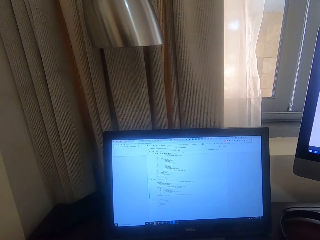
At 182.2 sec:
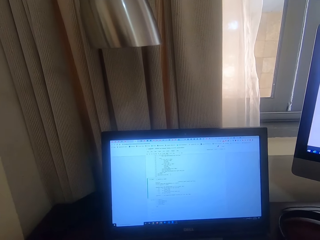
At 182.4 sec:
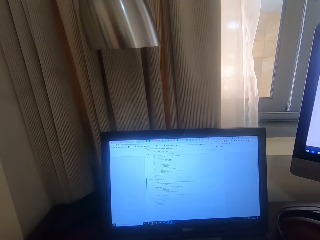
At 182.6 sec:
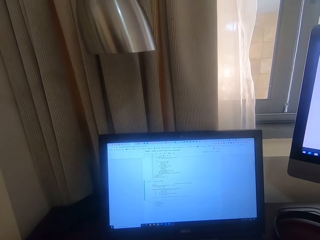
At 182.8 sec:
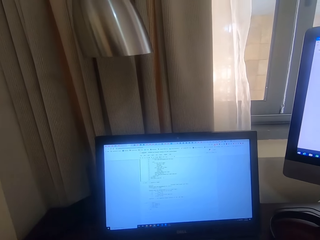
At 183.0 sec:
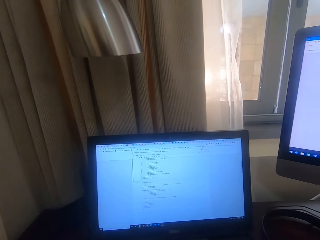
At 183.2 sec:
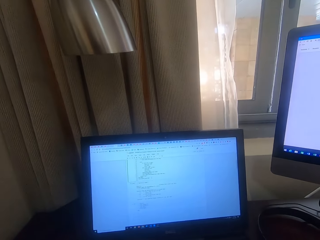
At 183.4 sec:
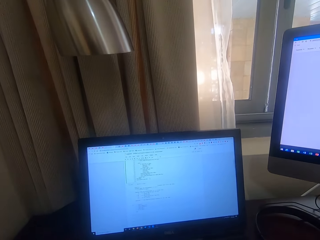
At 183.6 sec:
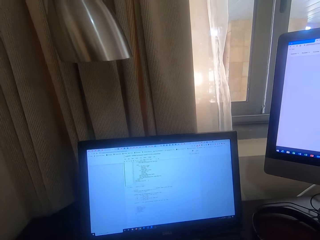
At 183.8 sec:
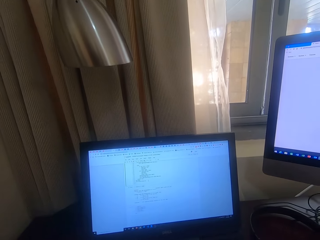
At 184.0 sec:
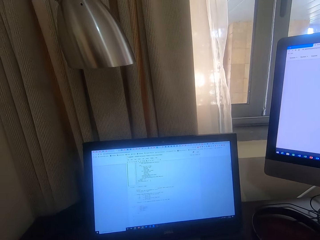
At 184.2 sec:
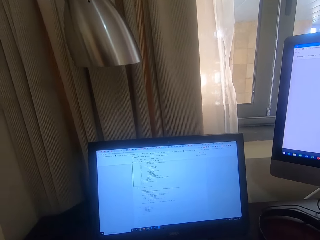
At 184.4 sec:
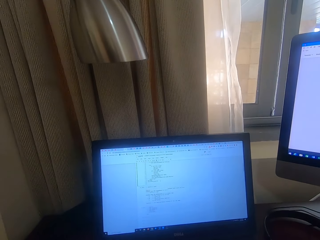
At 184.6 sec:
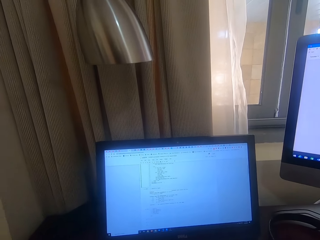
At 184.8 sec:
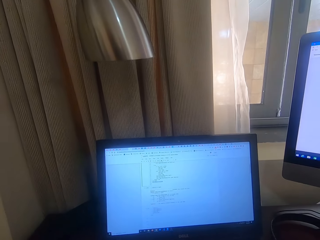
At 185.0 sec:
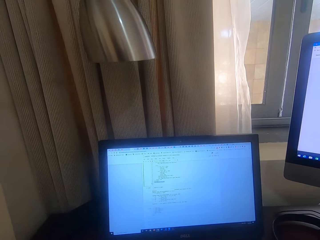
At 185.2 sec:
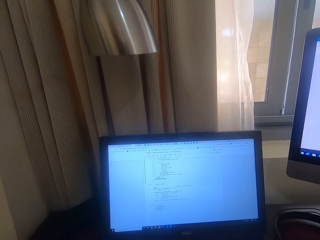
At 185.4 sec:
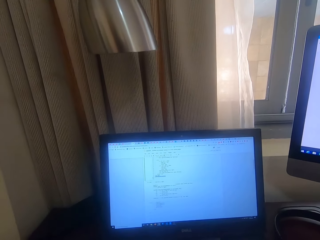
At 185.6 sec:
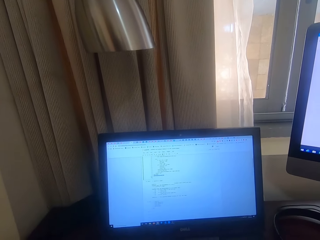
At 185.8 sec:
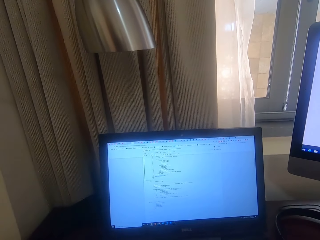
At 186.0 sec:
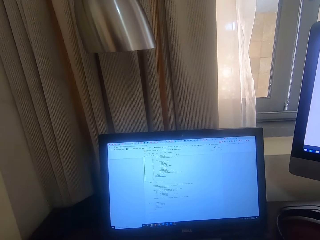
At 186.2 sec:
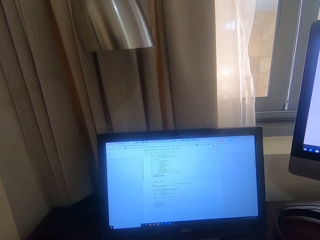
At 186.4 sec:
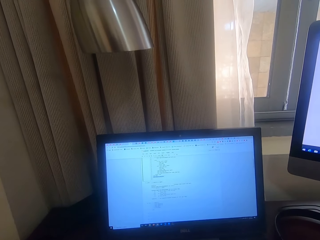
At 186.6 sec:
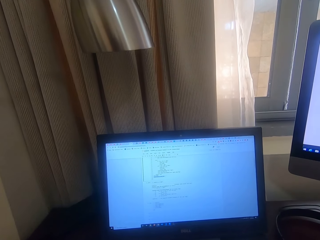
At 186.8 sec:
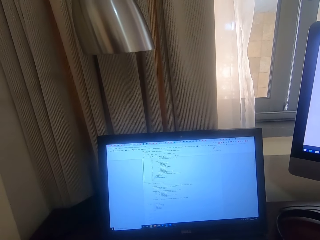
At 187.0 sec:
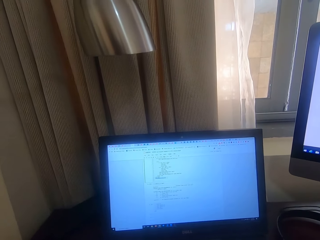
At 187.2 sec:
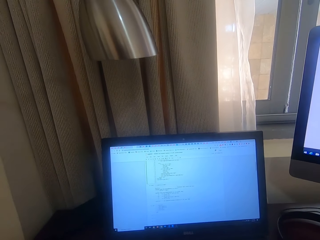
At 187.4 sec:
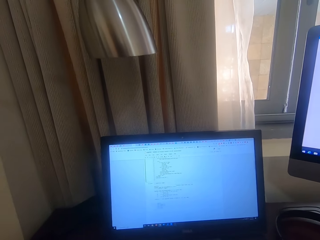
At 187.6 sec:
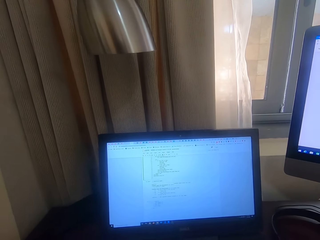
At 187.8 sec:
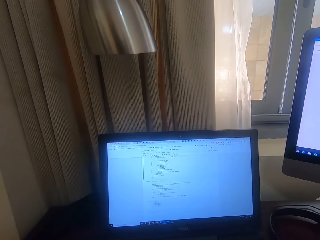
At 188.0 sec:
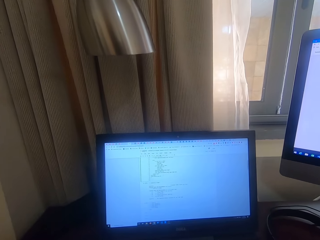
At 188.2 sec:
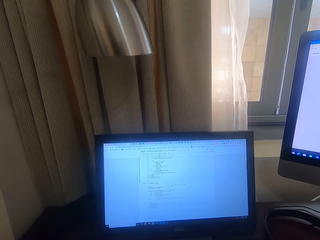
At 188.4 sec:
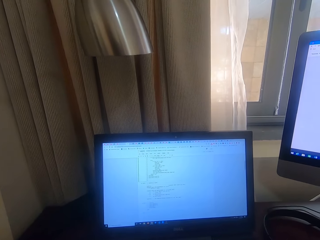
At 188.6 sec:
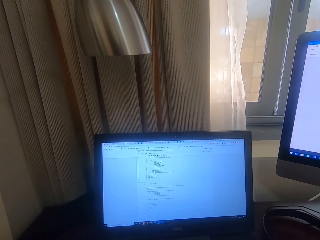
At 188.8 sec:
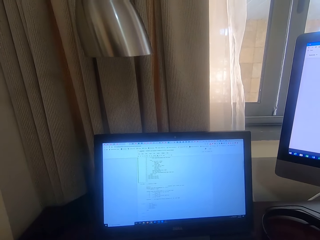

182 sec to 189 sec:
The camera wearer scrolls on the laptop.

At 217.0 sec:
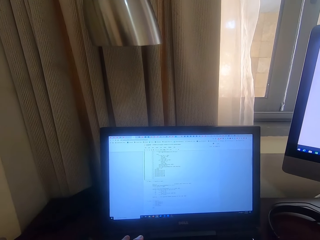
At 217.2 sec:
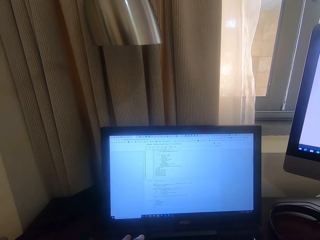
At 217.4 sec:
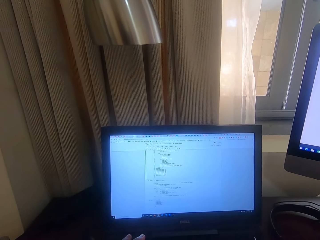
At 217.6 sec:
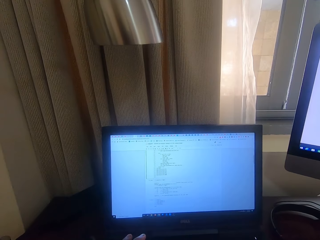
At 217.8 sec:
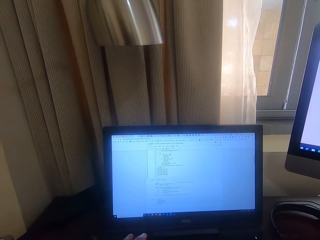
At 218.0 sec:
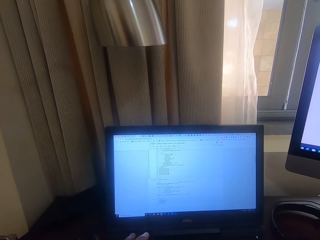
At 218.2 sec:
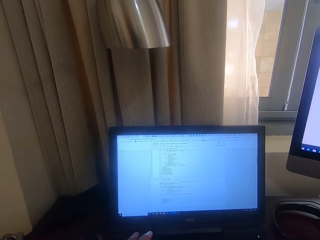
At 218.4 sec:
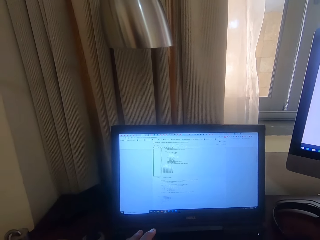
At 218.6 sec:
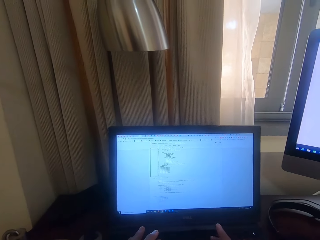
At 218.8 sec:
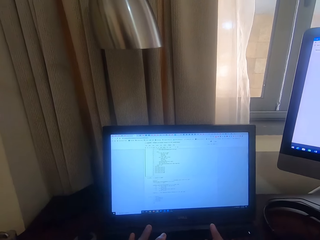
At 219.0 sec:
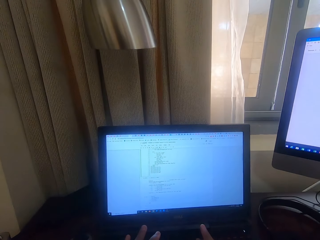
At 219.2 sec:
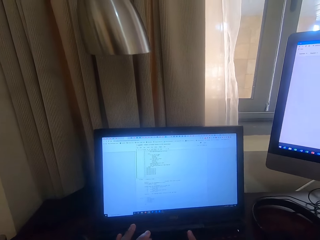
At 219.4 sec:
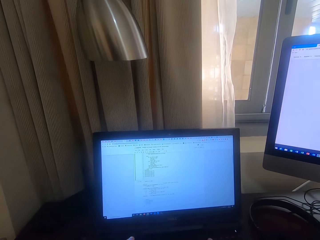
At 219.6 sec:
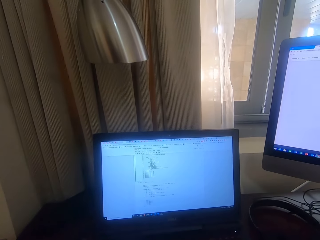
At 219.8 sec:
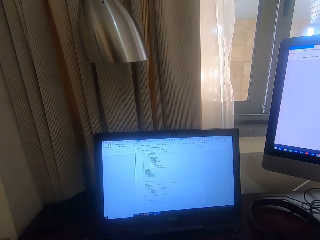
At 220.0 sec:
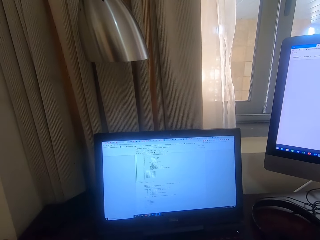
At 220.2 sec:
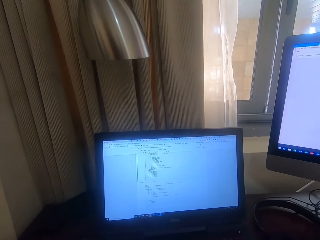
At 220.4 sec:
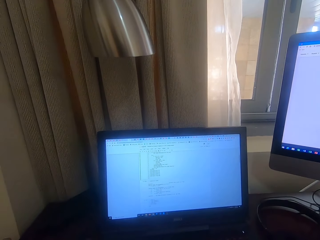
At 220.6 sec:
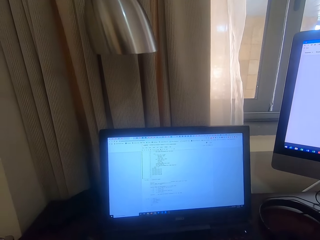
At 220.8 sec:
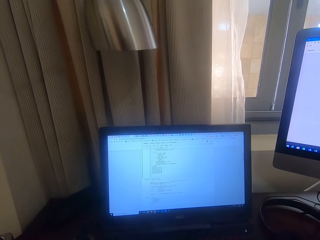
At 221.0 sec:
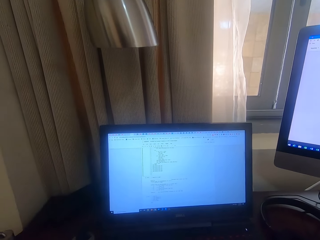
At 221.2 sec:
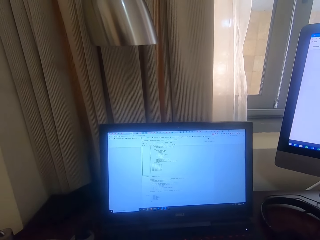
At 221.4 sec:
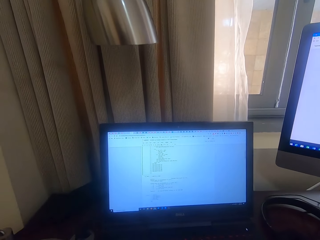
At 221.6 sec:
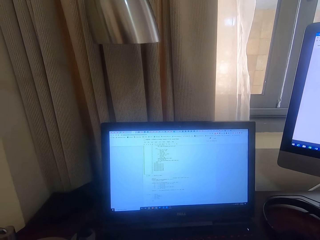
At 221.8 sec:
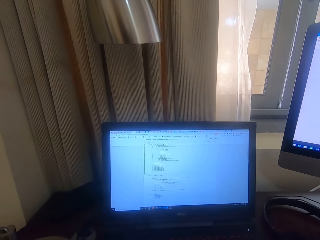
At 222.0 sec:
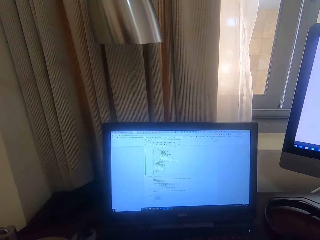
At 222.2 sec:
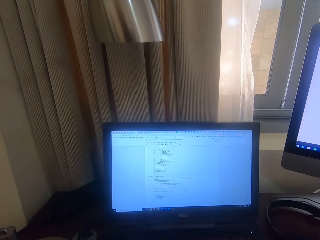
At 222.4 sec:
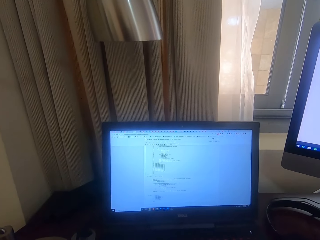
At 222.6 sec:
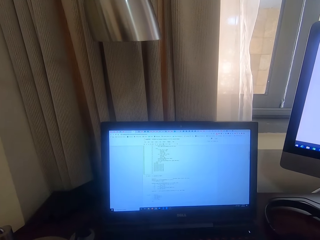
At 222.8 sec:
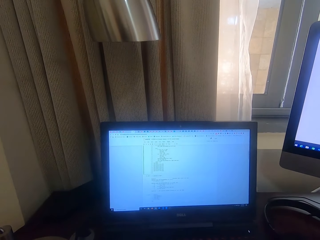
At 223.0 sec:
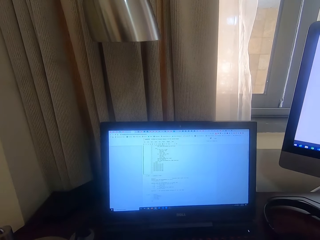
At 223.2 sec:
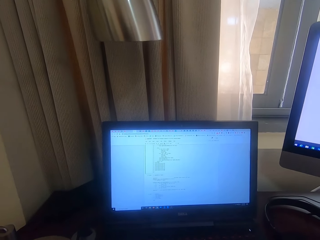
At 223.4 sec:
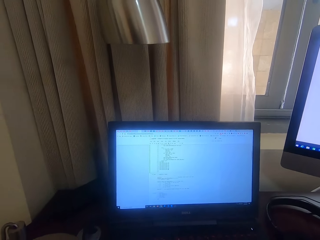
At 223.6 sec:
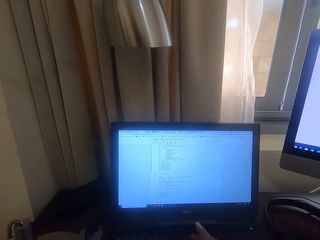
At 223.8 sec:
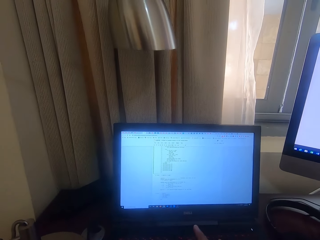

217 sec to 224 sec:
The camera wearer types on the laptop keyboard.

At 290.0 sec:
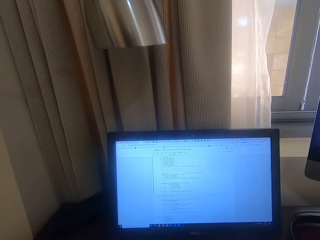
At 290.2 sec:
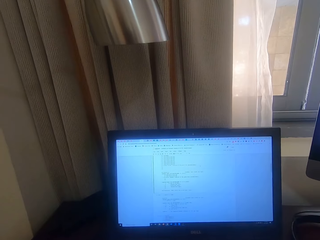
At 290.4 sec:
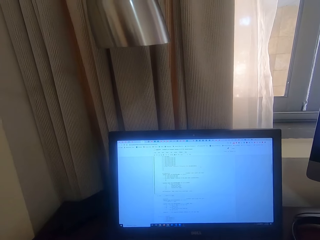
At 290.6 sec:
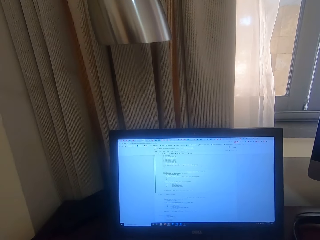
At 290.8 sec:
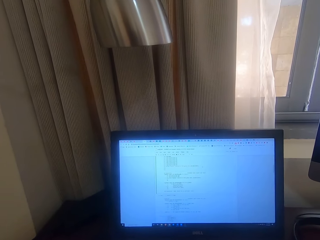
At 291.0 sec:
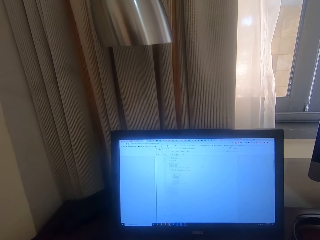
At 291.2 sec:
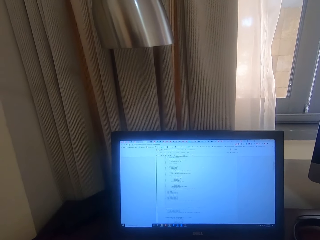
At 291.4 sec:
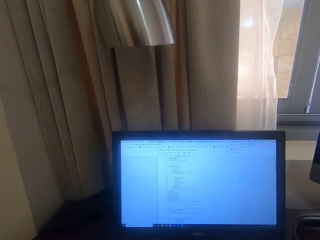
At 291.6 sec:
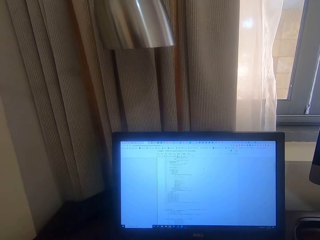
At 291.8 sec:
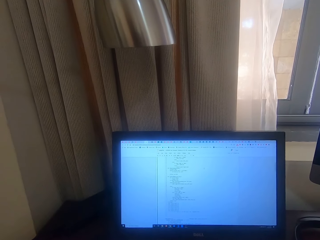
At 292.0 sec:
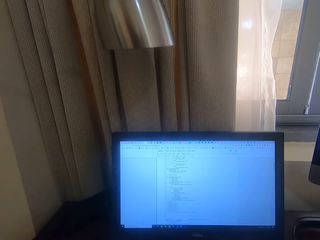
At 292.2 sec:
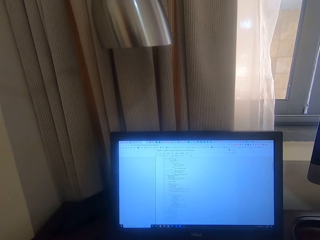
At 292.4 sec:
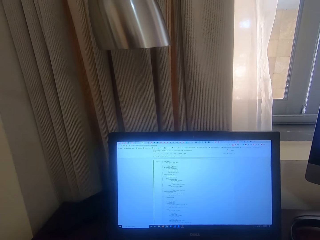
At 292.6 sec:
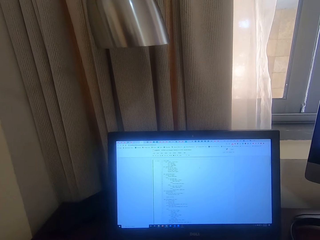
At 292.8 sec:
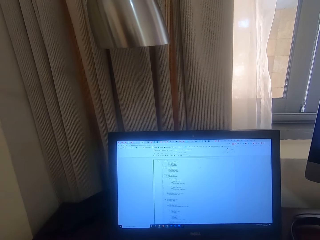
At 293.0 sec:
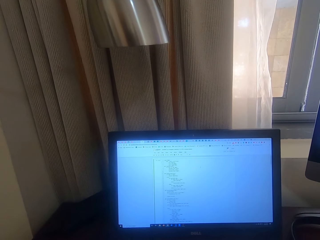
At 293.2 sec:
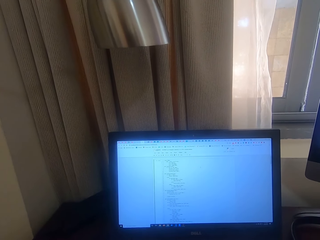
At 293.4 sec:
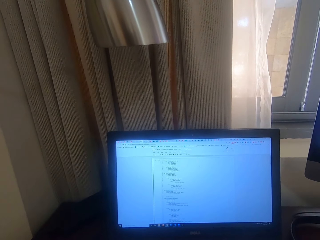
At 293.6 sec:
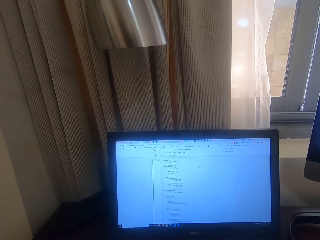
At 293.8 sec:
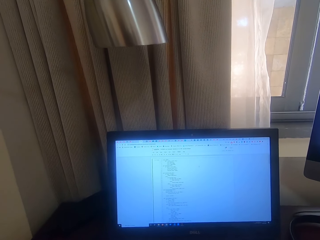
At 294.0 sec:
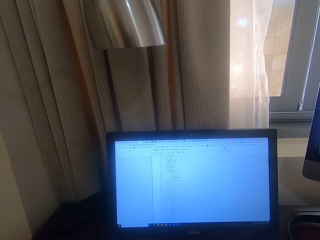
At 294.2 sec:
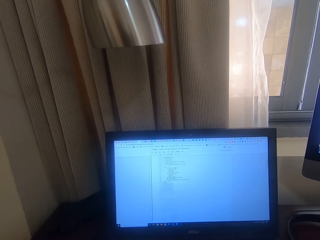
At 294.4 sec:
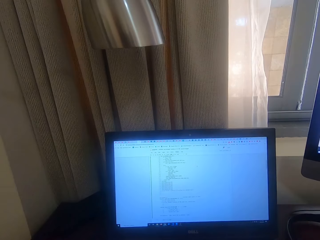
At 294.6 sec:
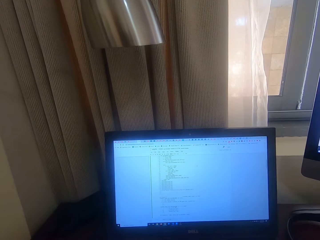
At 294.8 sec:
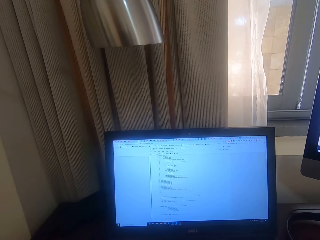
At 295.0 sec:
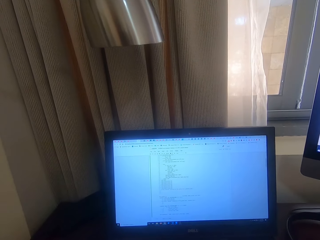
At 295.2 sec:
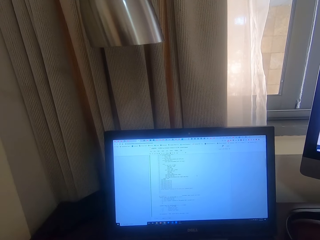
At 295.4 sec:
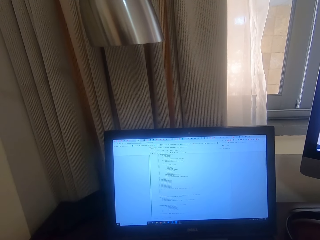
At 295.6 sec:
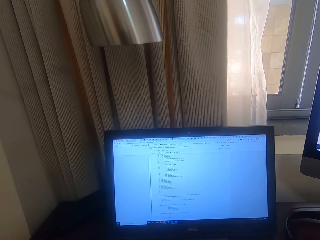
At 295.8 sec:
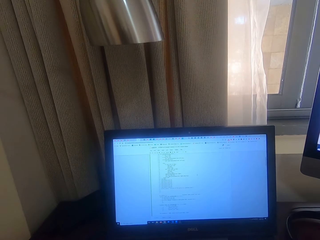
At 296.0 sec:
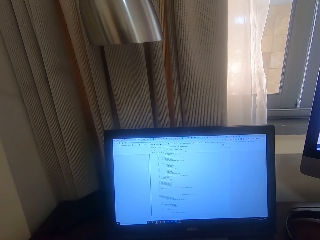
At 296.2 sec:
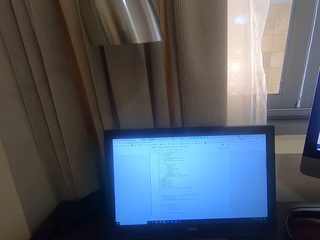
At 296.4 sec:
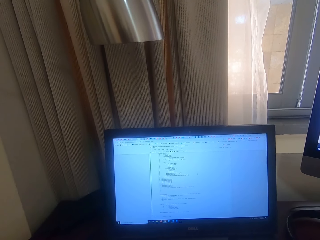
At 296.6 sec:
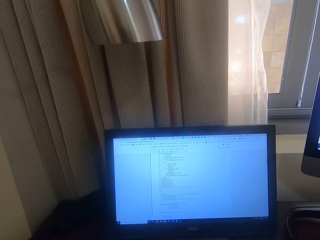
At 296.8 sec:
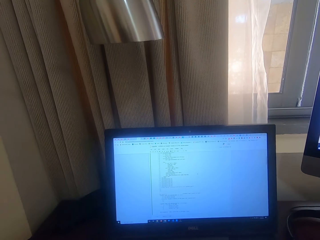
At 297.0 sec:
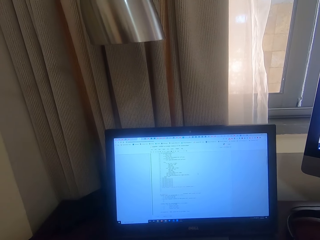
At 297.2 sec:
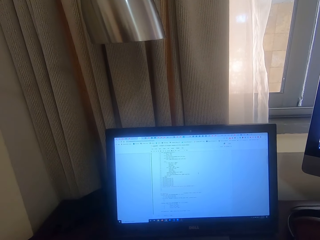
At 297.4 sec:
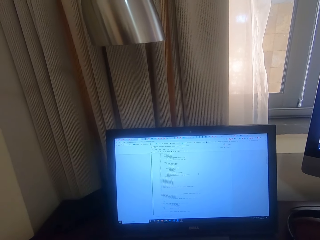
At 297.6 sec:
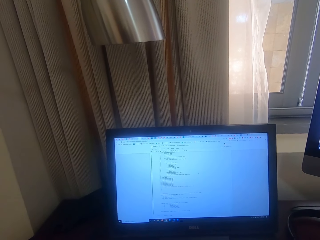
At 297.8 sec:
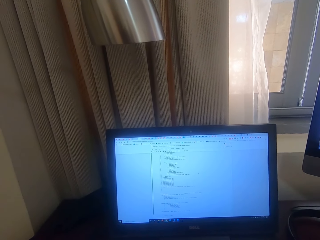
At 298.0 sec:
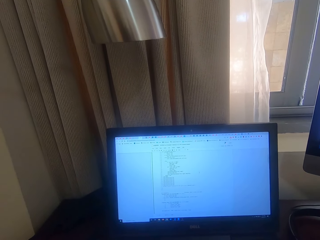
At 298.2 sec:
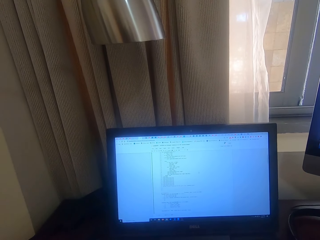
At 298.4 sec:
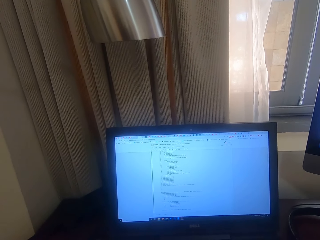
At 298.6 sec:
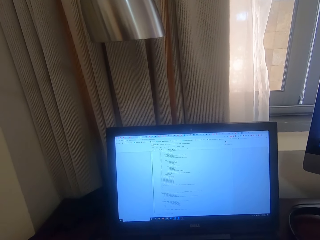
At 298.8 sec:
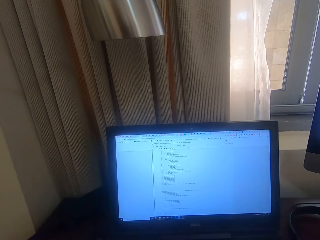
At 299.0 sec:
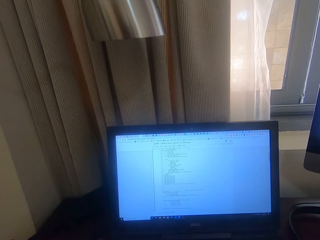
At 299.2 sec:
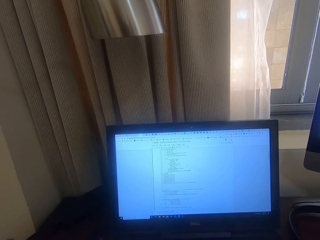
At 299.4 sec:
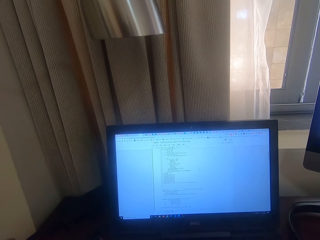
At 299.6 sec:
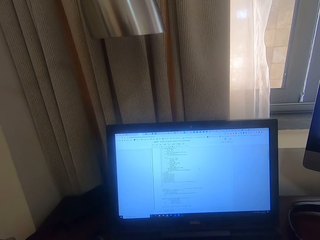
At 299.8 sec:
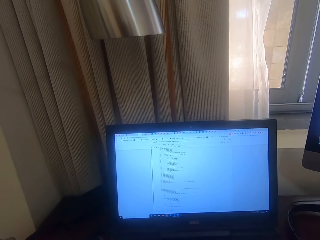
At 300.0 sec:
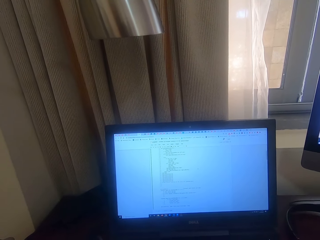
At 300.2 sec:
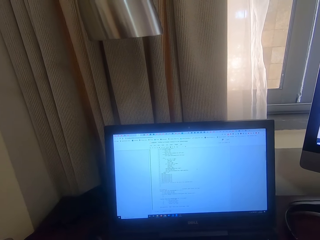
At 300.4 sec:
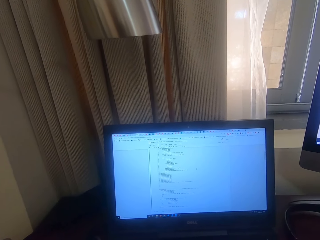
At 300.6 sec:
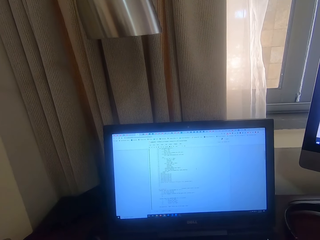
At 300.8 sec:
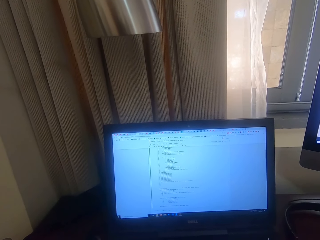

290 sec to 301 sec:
The camera wearer scrolls the laptop.
